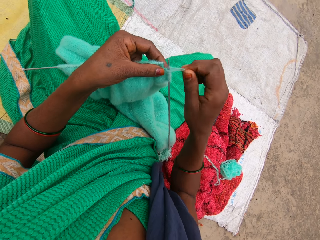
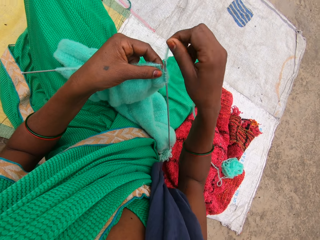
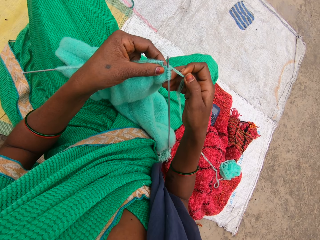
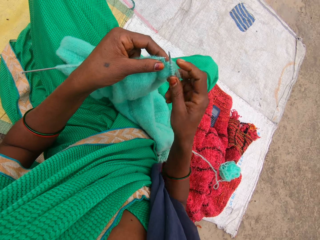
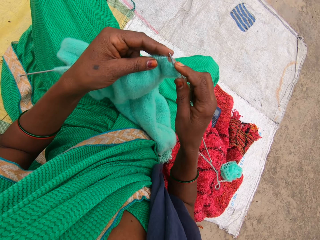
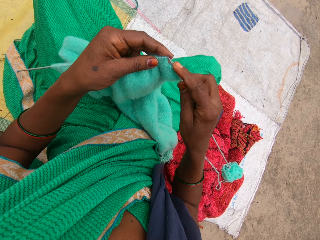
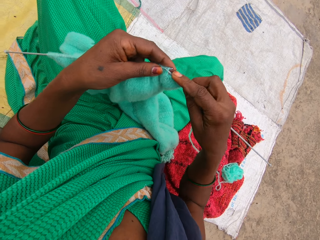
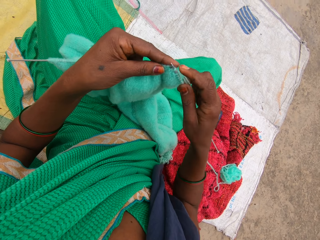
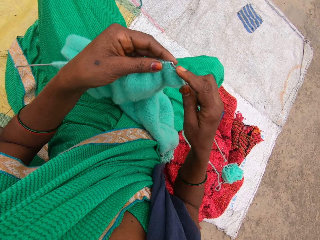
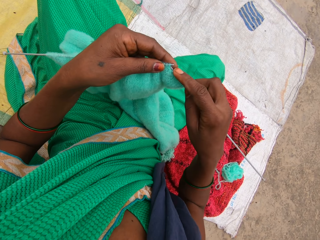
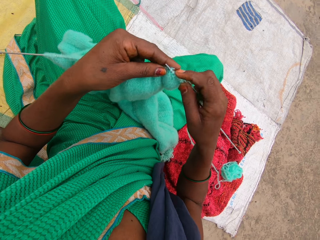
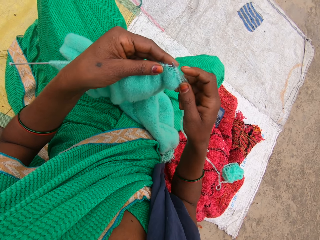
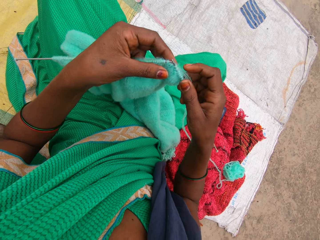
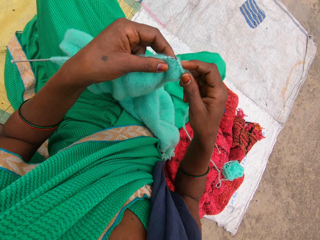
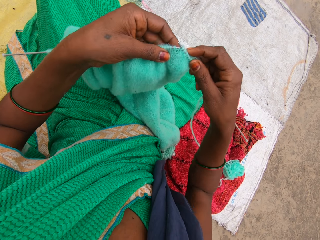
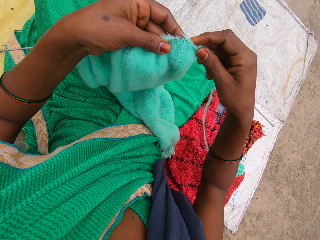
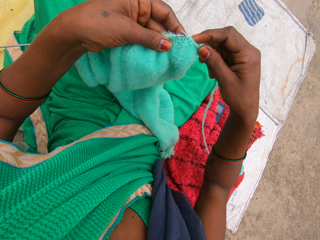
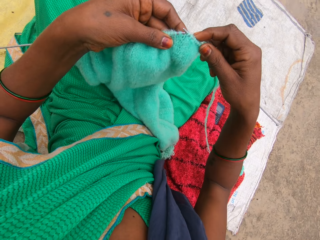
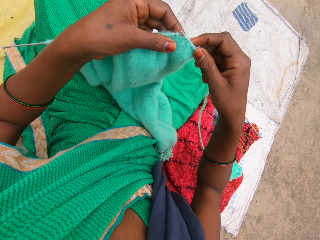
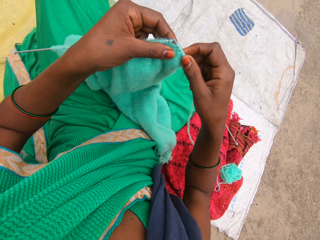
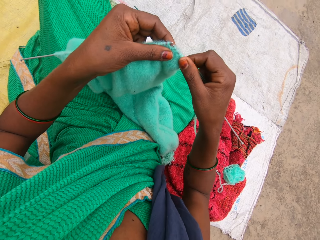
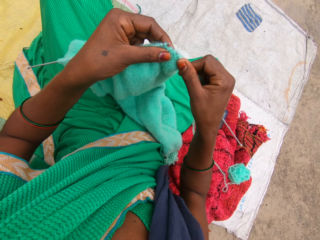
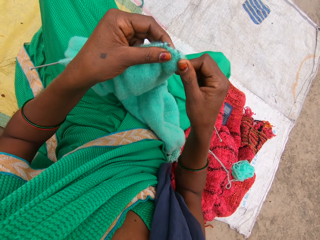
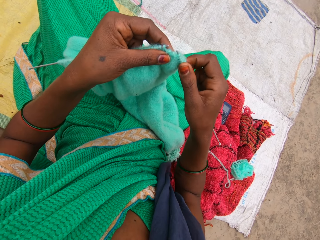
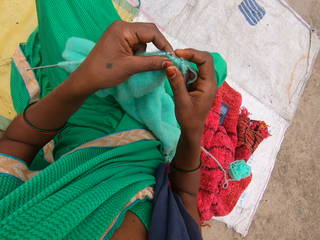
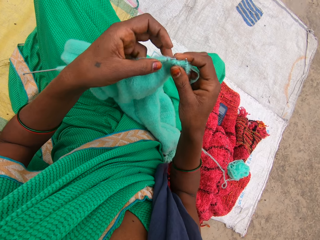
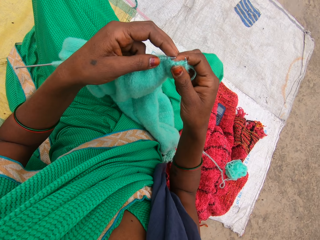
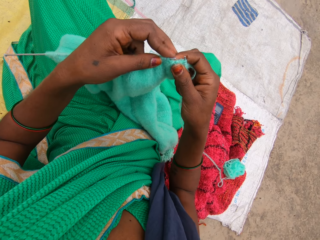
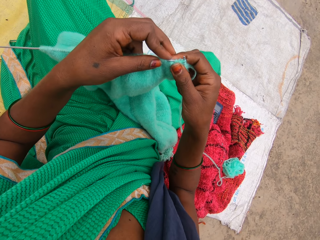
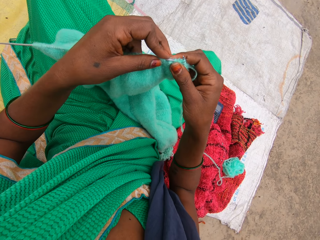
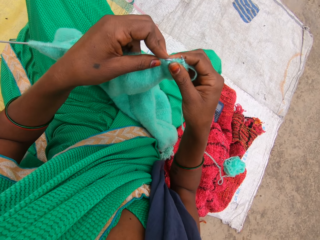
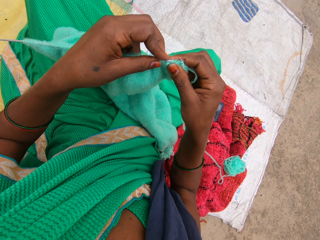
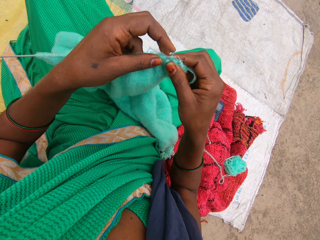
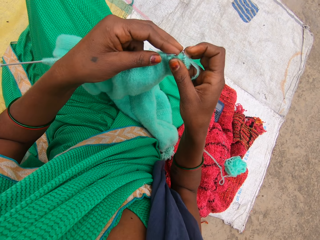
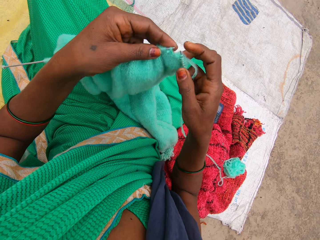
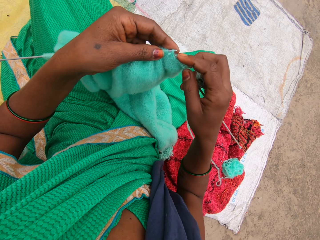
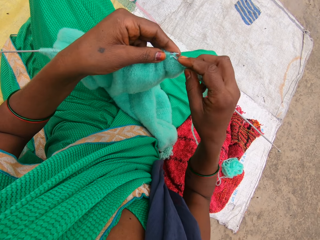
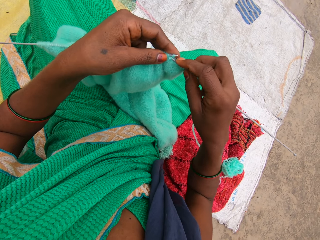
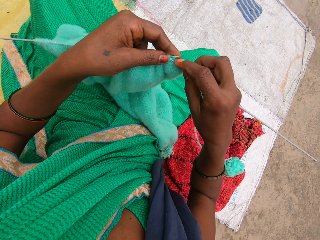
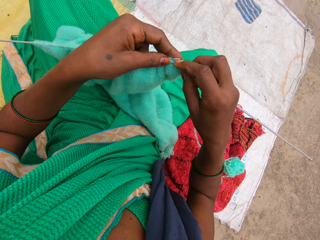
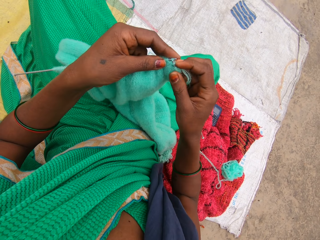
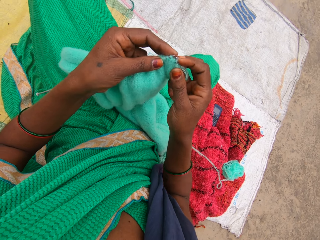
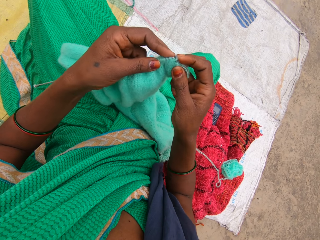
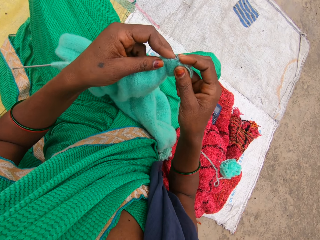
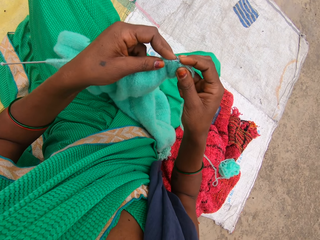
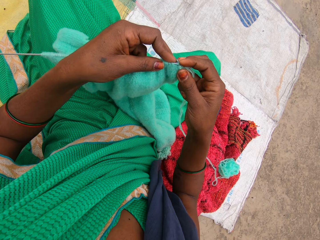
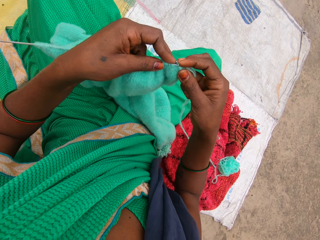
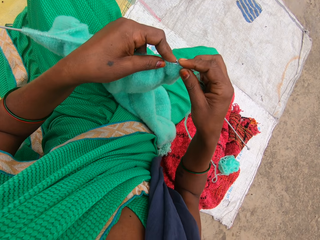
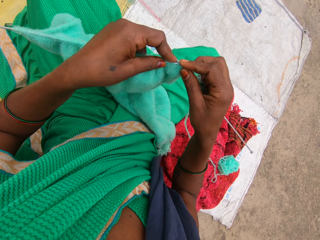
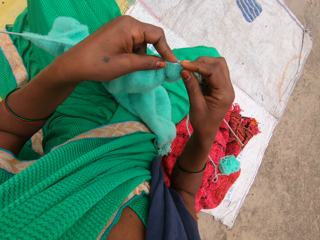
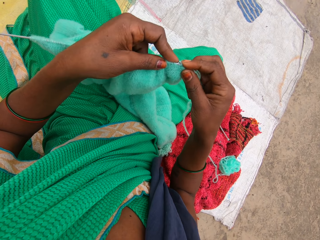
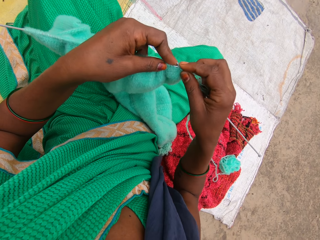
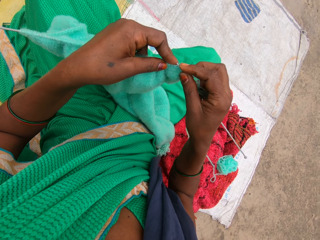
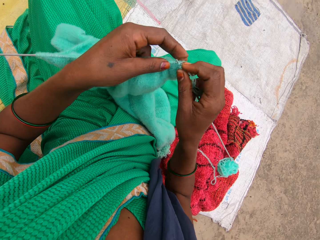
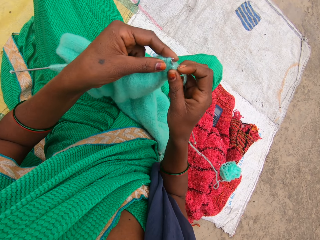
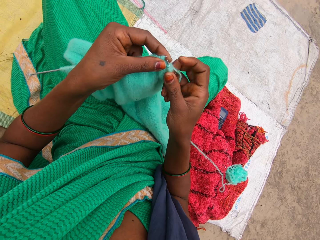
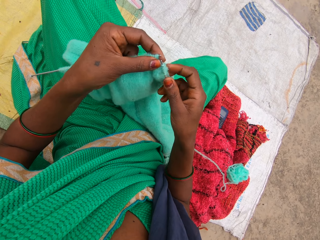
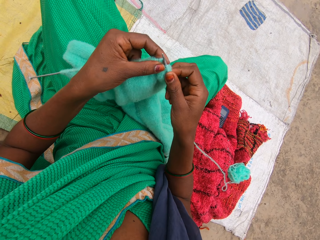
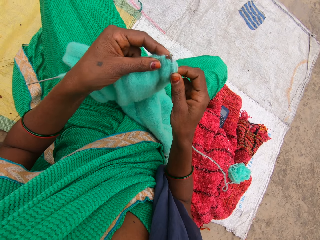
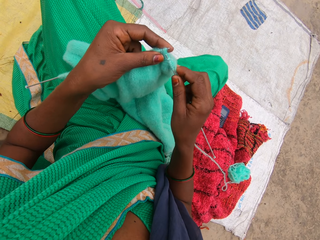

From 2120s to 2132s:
The camera wearer knits a cloth. They sew the piece of cloth. They look at the piece of cloth. They sew the piece of cloth.

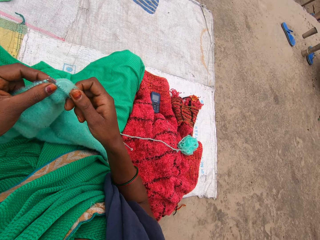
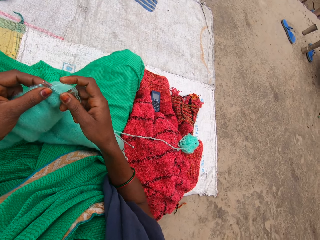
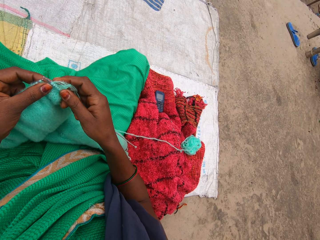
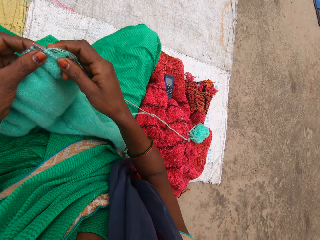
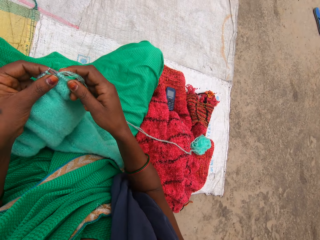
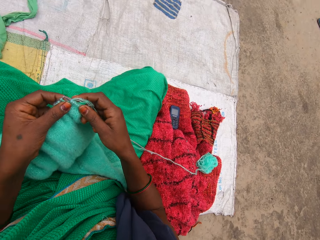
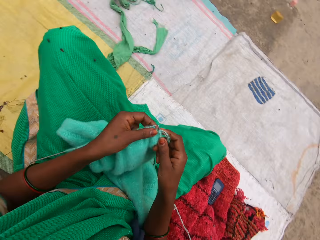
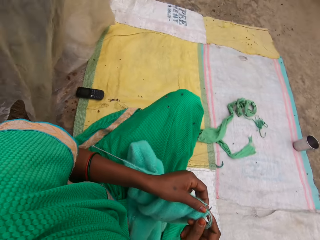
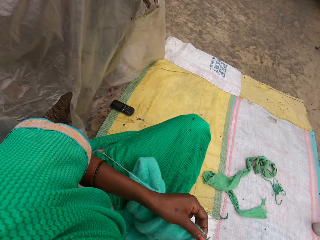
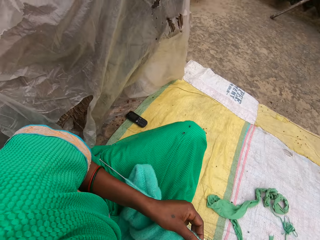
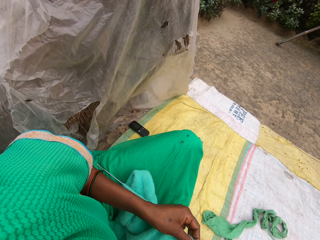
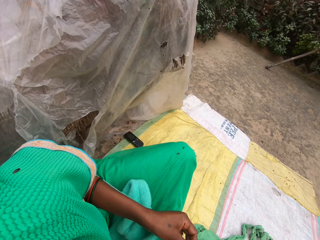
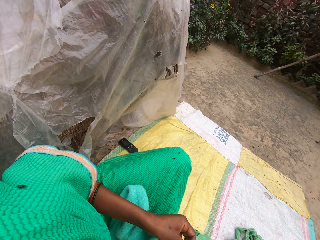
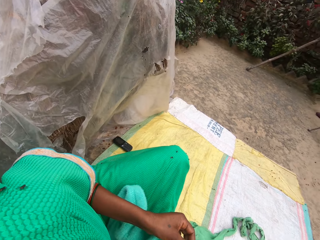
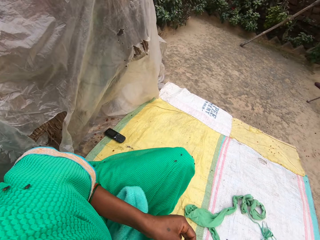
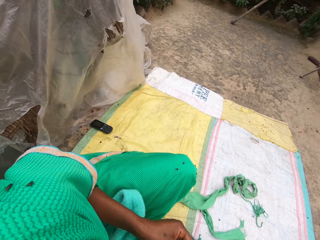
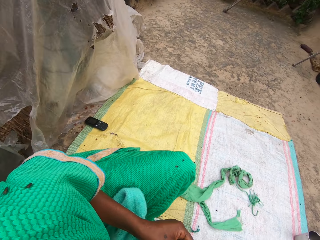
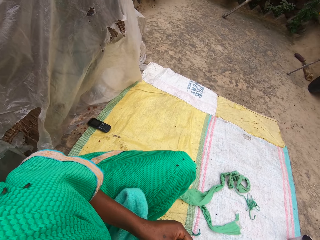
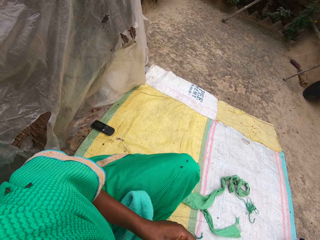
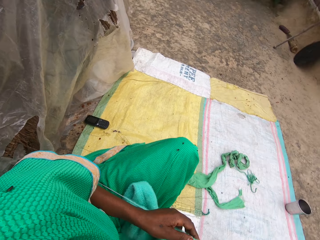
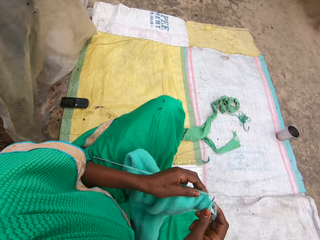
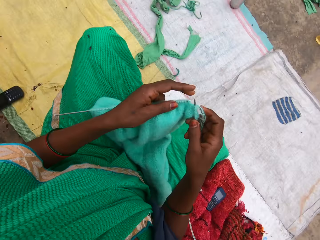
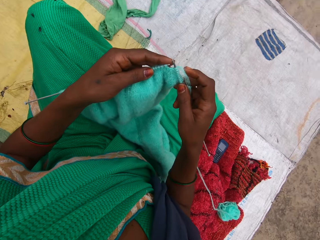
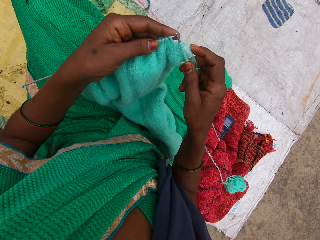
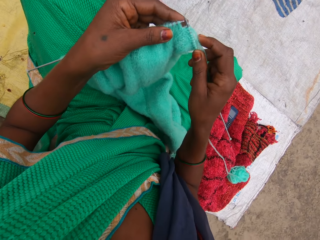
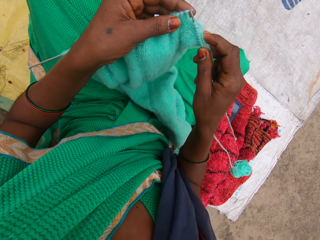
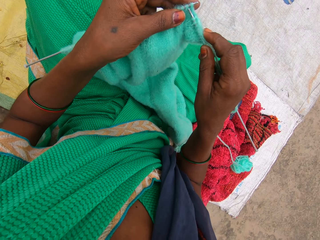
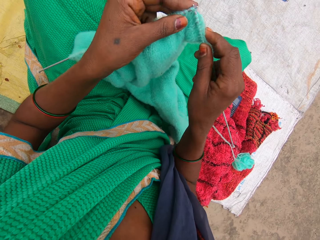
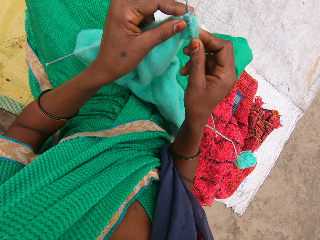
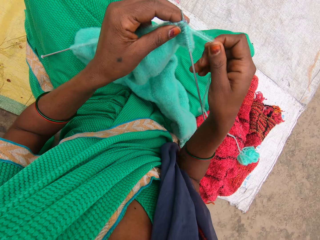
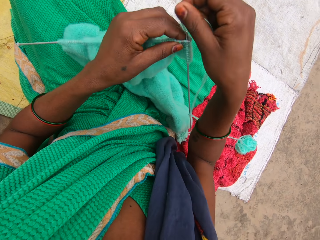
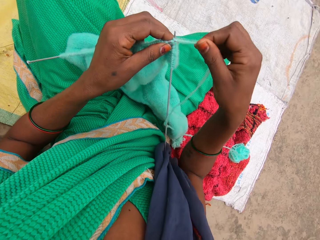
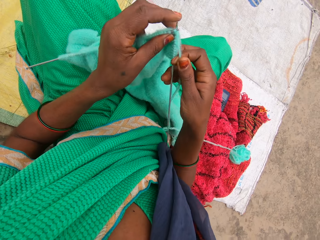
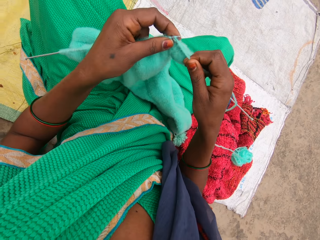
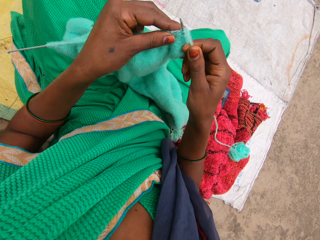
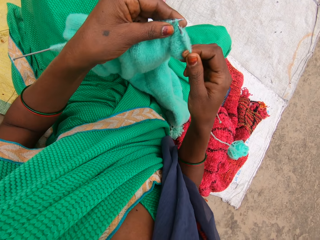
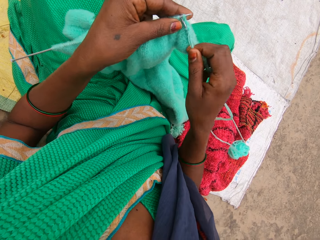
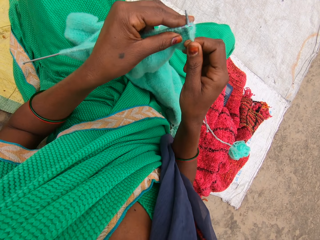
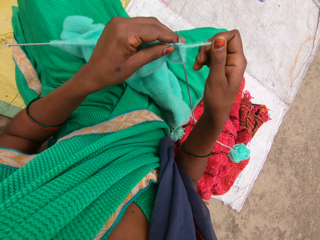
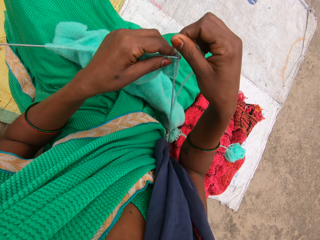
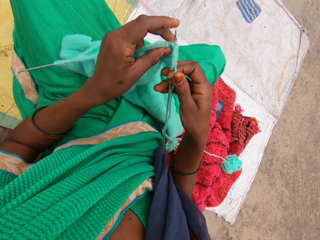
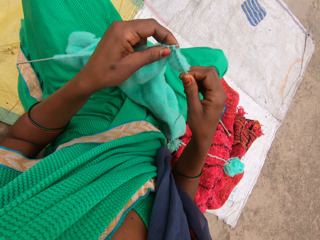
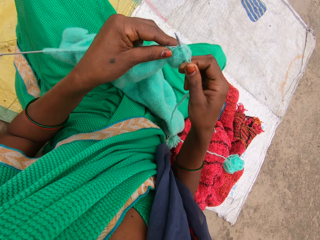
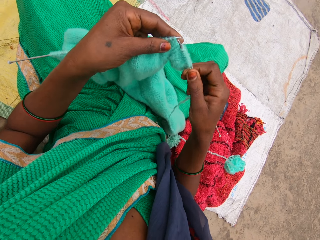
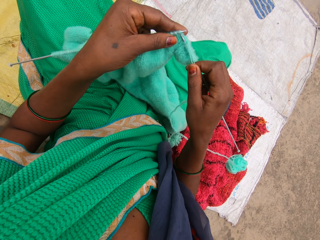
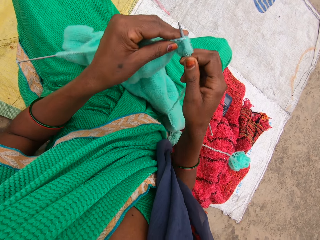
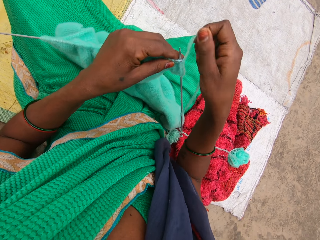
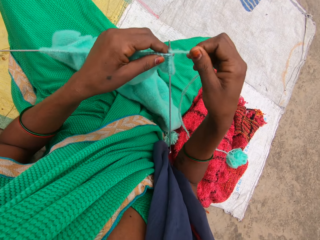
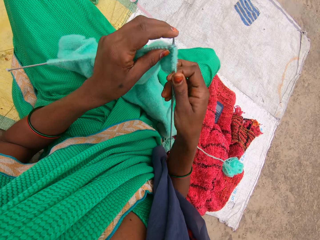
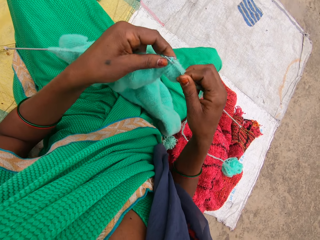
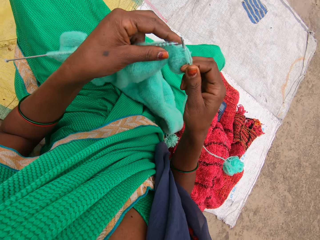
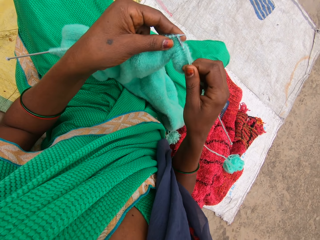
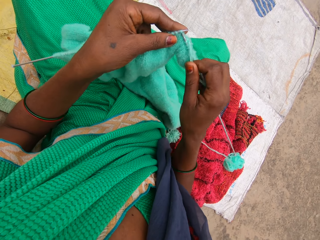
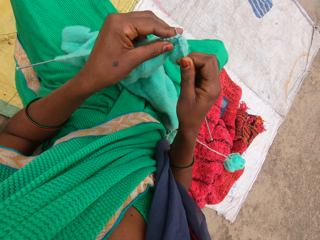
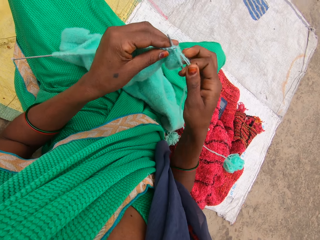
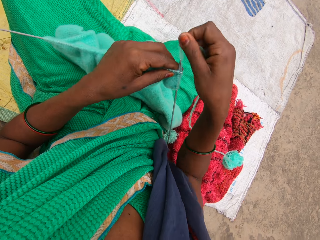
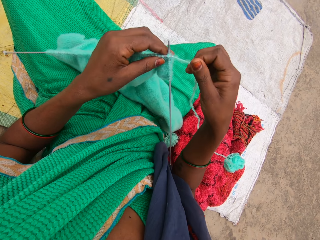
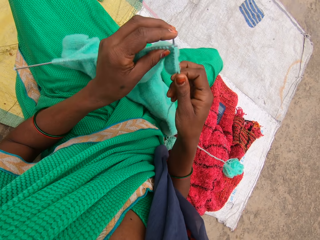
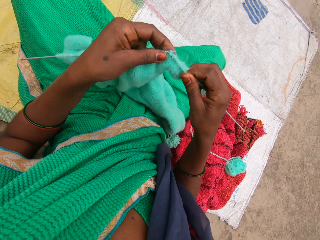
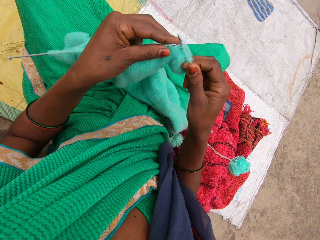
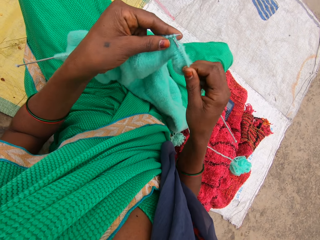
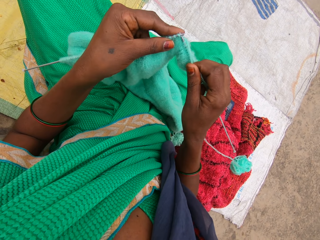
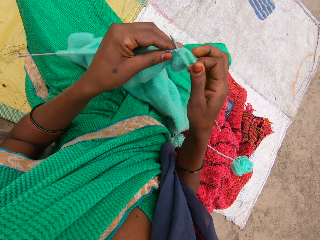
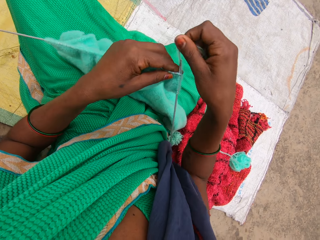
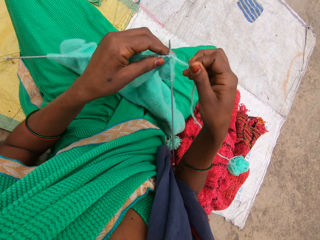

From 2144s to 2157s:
The camera wearer looks around the compound. They converse with someone. They look around the compound. They sew the piece of cloth.
